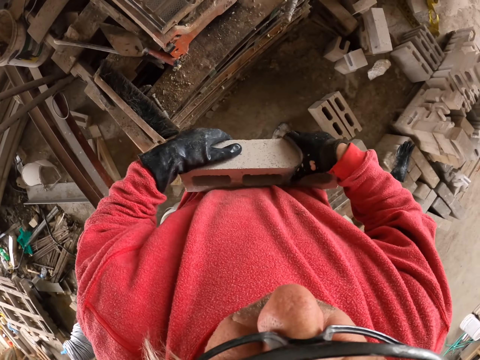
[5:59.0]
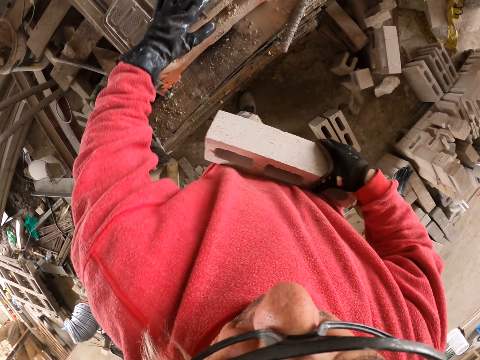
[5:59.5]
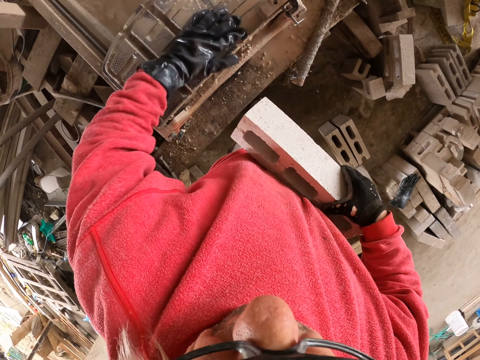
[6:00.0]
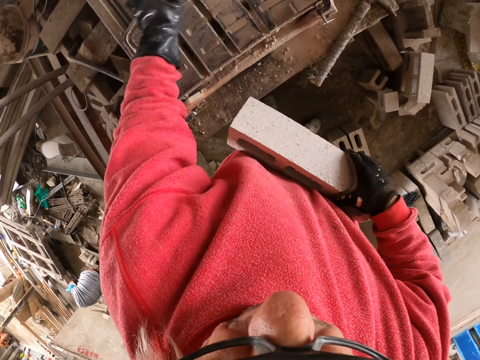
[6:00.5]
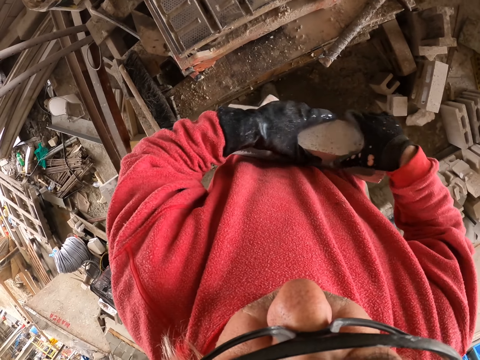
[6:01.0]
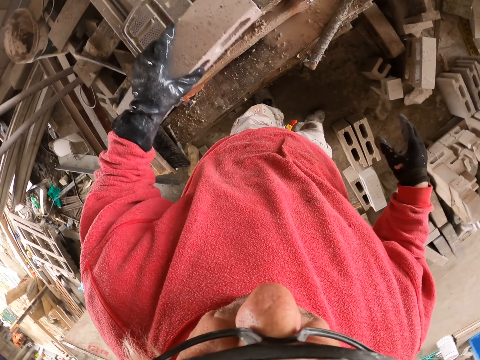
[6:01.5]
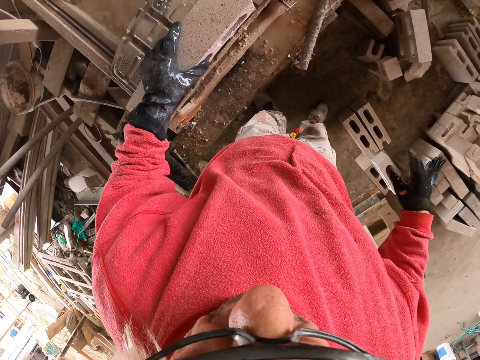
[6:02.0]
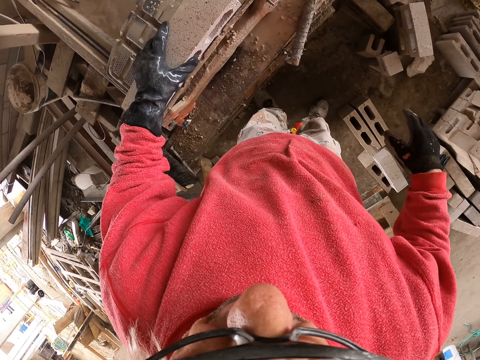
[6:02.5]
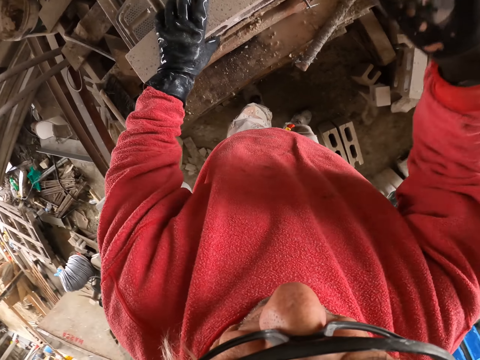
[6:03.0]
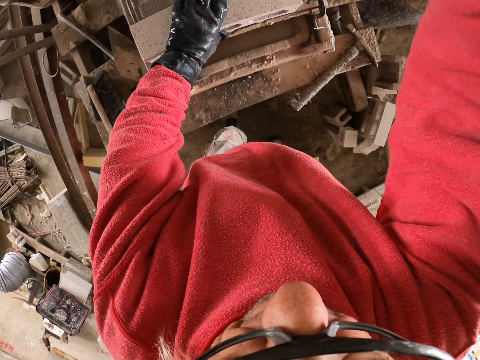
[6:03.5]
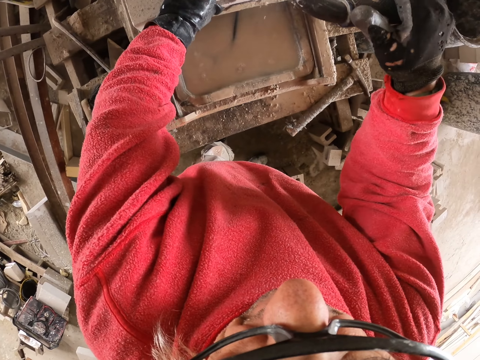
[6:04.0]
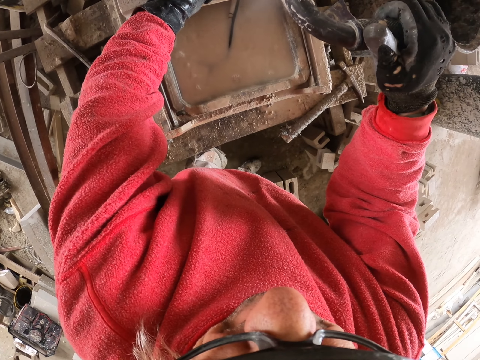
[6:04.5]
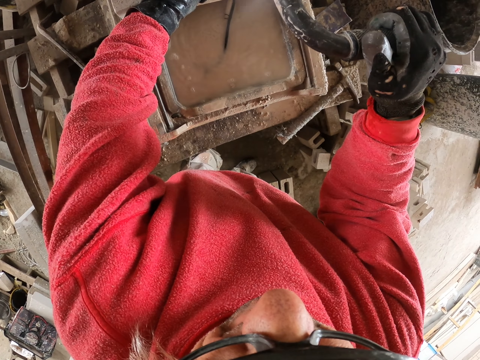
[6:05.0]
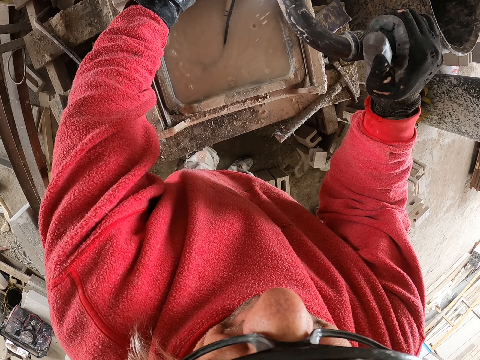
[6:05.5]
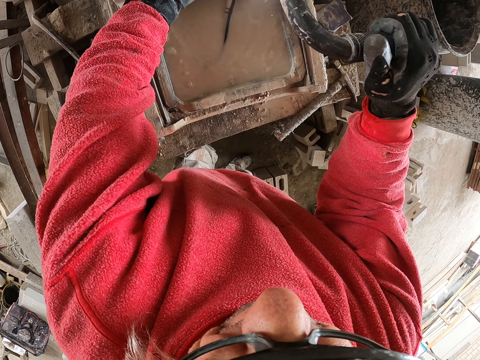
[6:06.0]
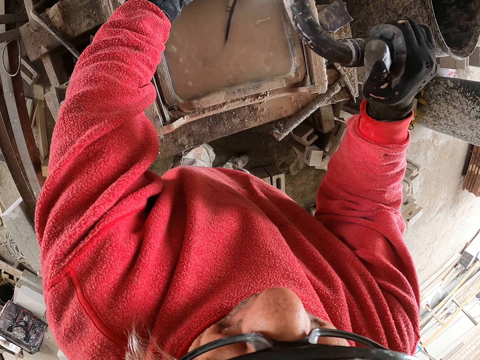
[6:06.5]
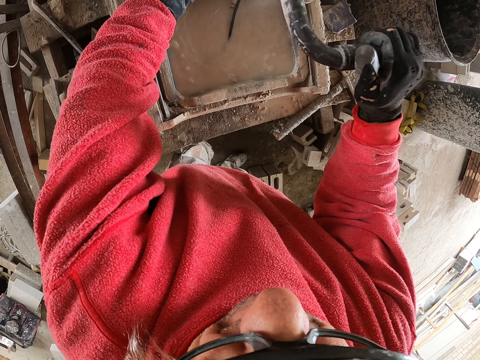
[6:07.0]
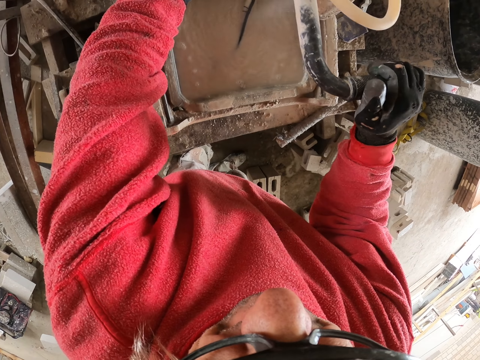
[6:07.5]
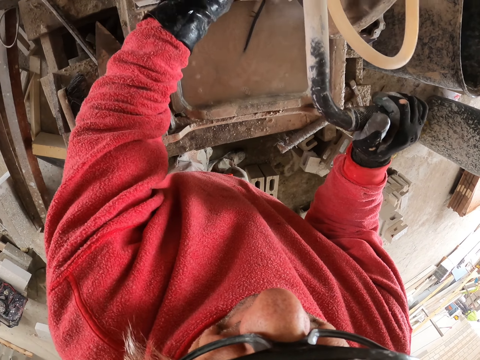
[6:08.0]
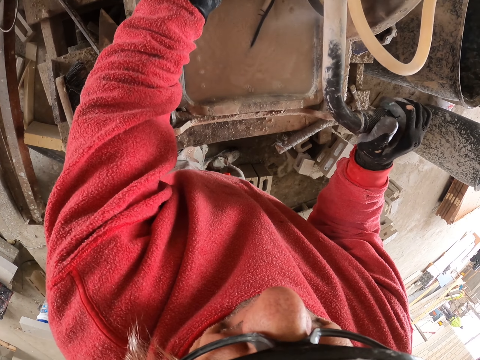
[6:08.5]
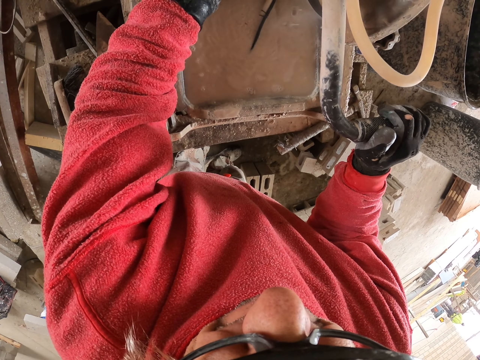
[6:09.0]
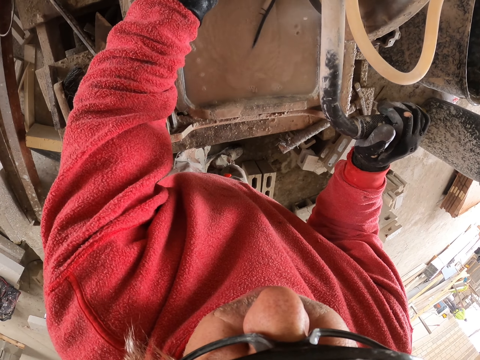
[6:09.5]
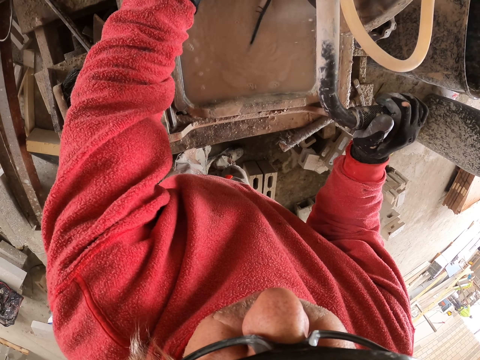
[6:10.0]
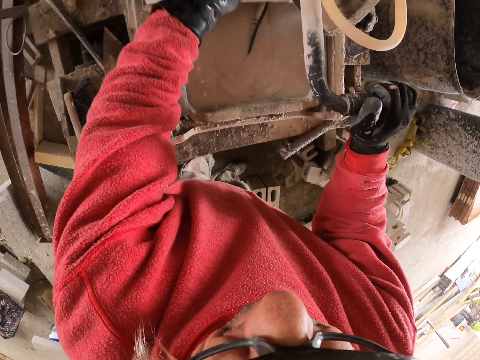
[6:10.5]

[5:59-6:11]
The camera wearer rubs the brick cutter with a hand. They place a concrete brick on the brick cutter. They cut the concrete brick.

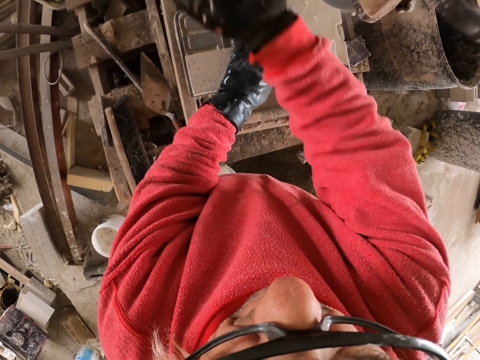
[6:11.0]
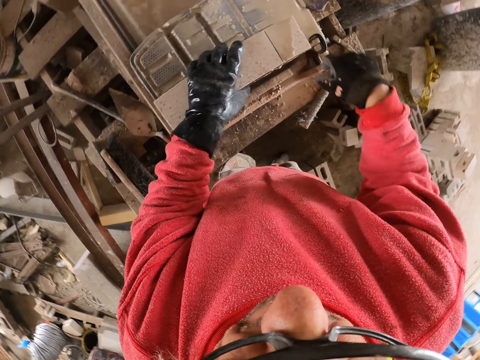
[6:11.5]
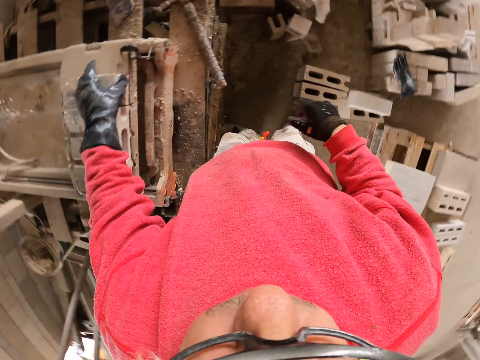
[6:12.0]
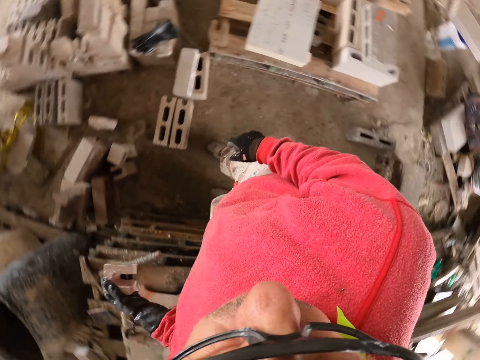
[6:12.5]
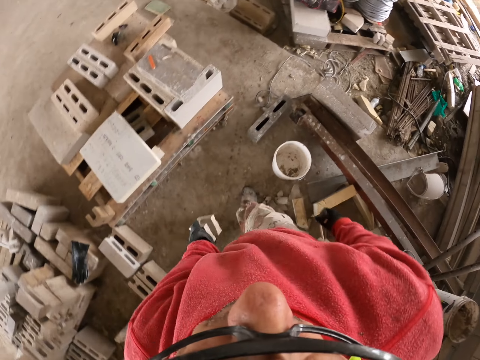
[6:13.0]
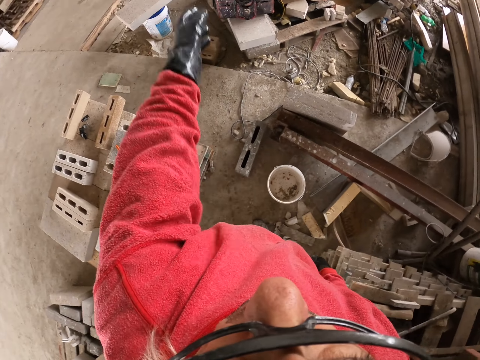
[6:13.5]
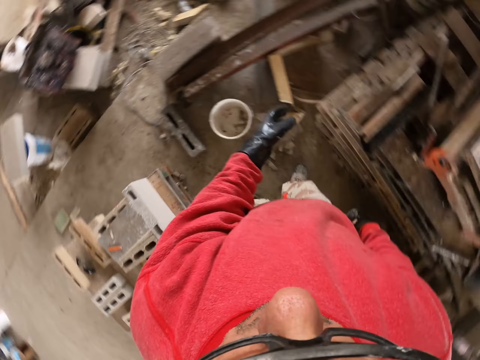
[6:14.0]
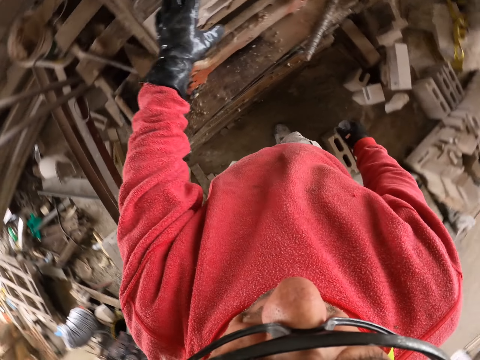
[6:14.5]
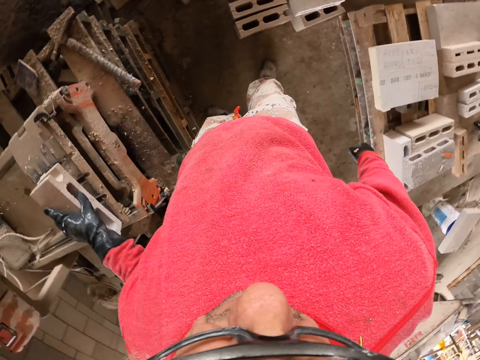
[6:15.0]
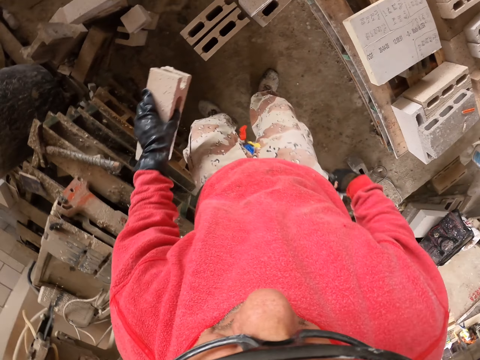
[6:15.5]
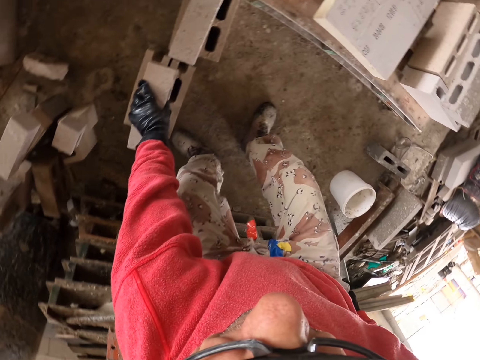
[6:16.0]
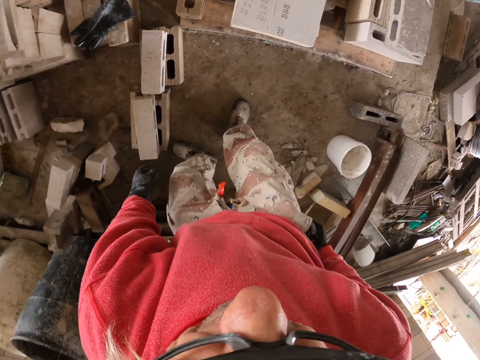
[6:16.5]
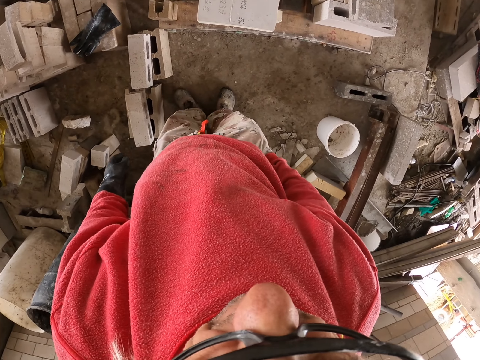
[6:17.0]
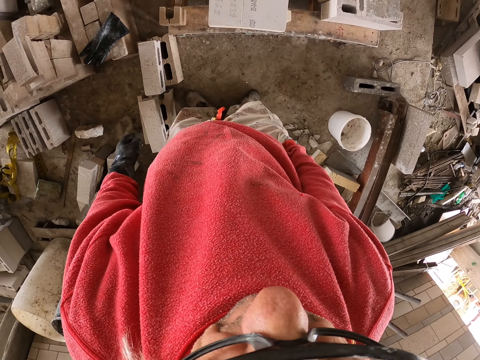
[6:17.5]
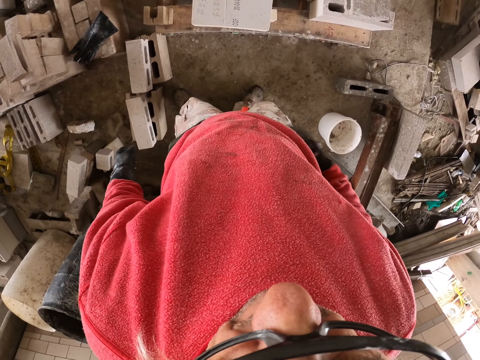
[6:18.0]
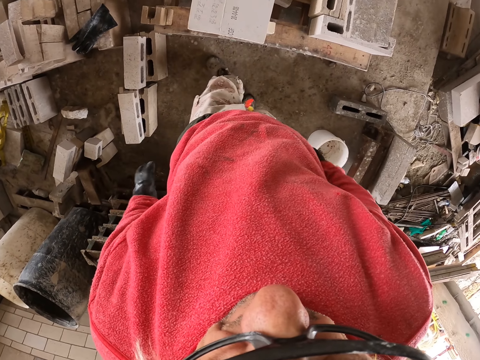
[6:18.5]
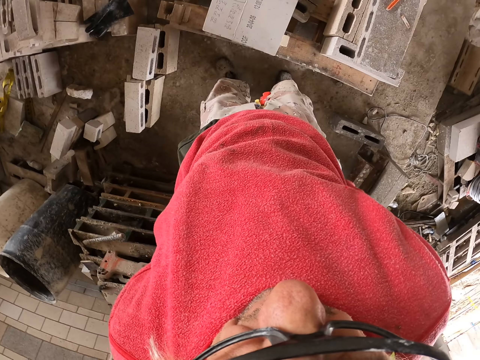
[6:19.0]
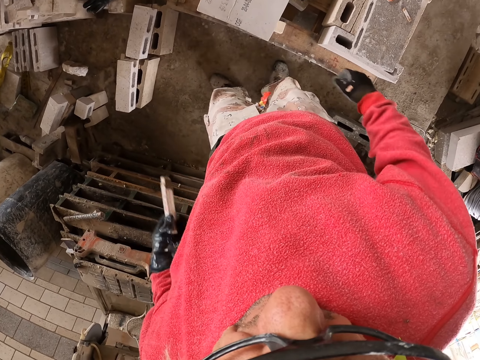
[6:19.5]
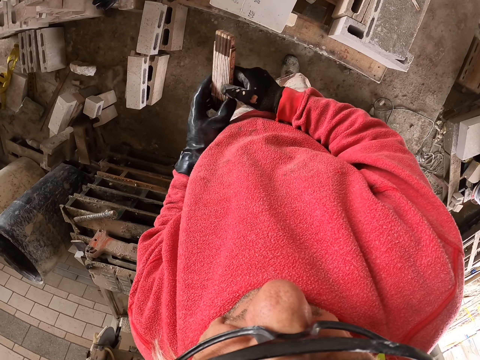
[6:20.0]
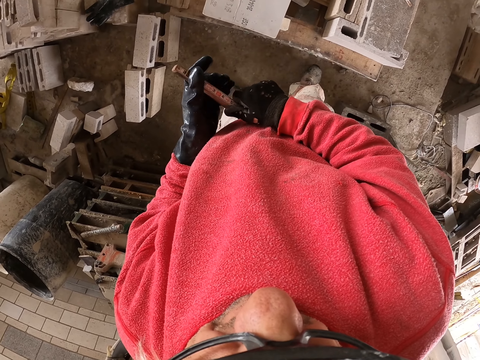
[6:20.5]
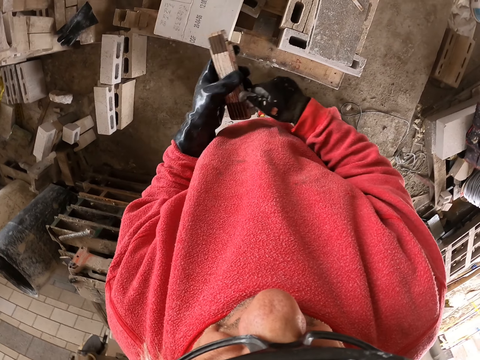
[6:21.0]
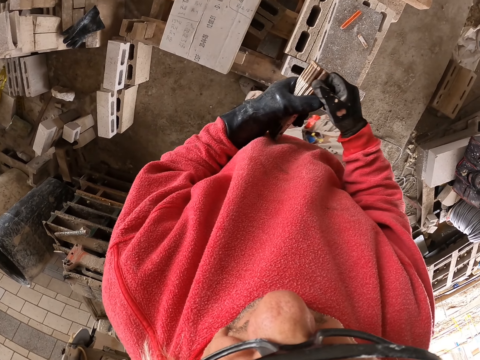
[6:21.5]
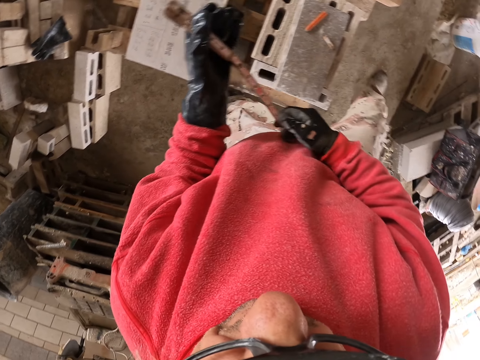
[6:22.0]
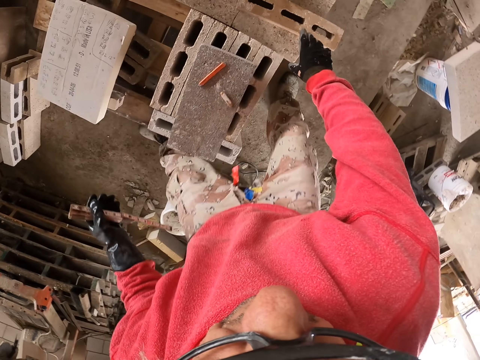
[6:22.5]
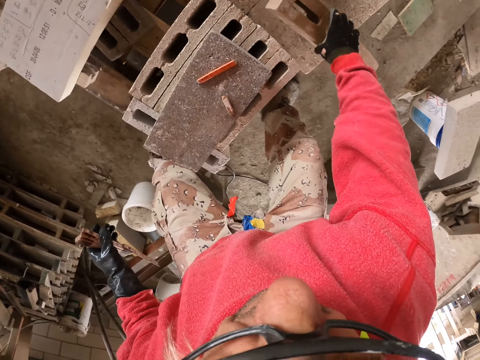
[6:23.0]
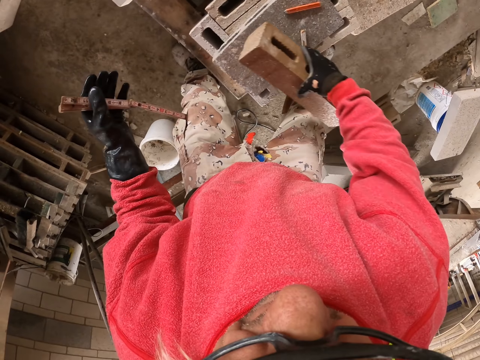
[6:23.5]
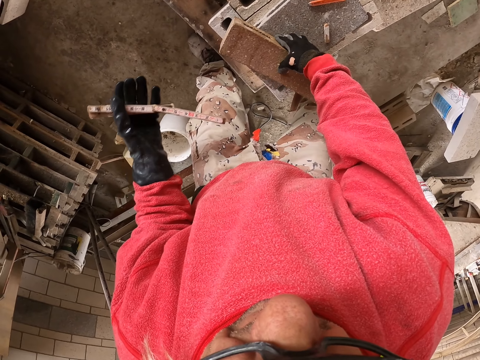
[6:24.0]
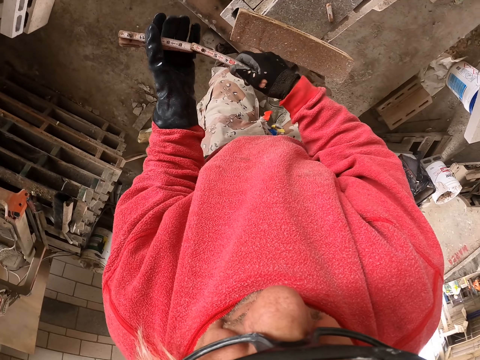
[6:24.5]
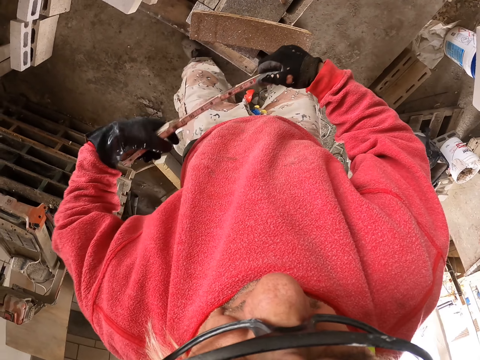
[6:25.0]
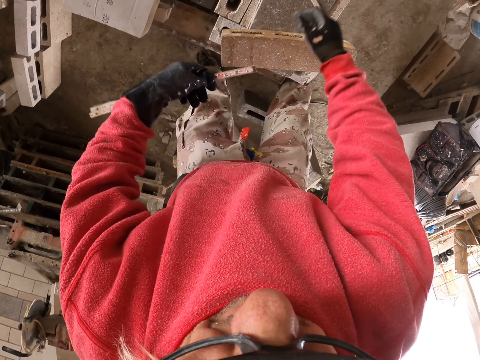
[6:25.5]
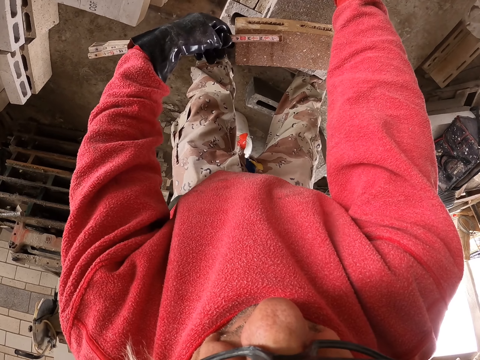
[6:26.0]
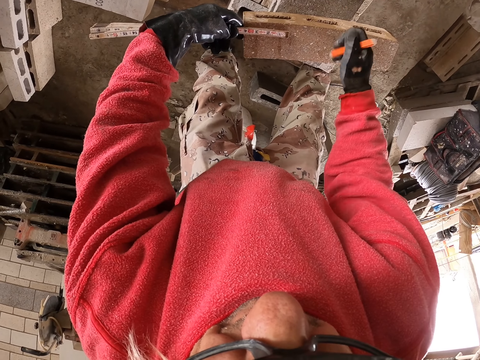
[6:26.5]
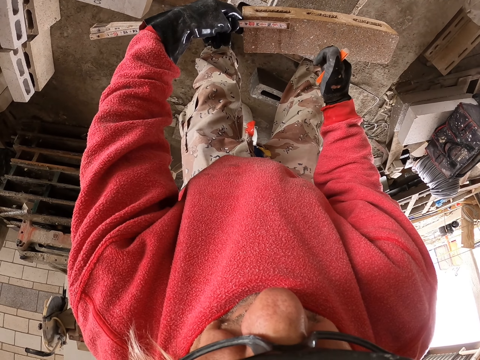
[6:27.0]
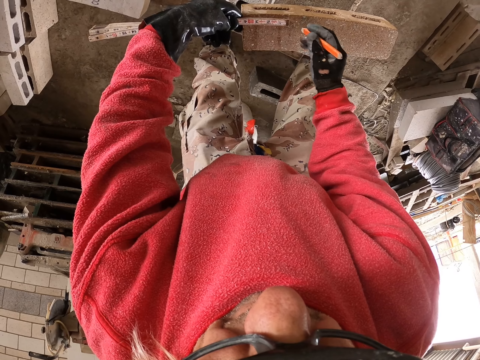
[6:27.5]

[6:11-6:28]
The camera wearer picks up a concrete brick from the table. He throws away a piece of concrete brick. He turns around. He picks up a piece of concrete brick and puts the piece of concrete brick down on top of the other. He touches his clothes. He removes the tape measure. He holds the tape measure in the hands. He unfolds the tape measure. He picks up a concrete brick. He measures the concrete brick.
